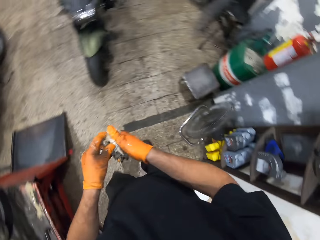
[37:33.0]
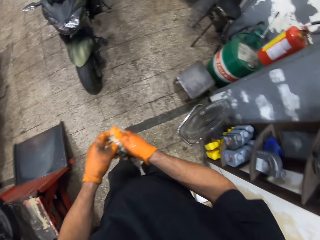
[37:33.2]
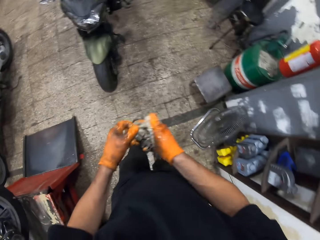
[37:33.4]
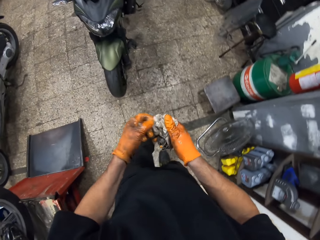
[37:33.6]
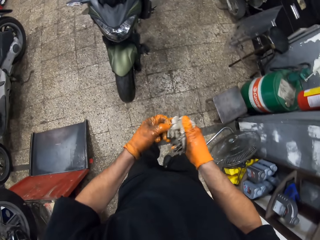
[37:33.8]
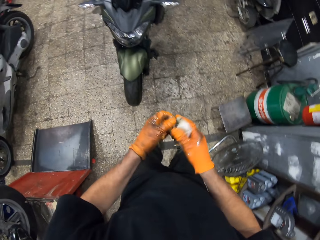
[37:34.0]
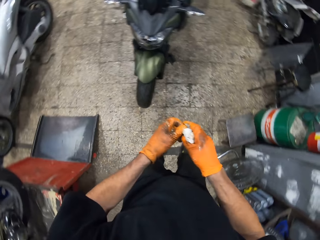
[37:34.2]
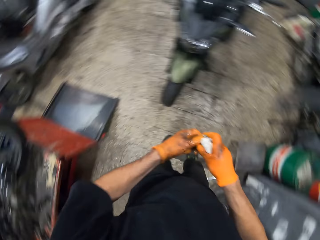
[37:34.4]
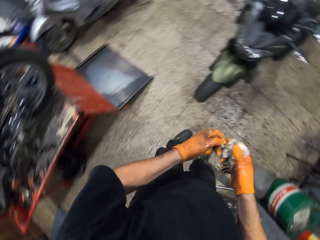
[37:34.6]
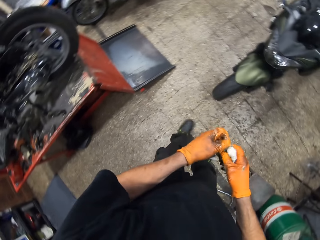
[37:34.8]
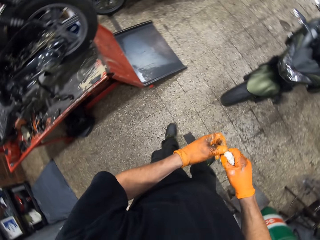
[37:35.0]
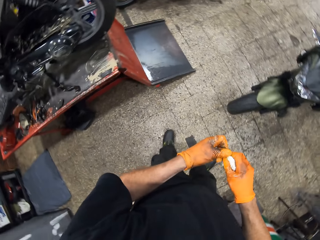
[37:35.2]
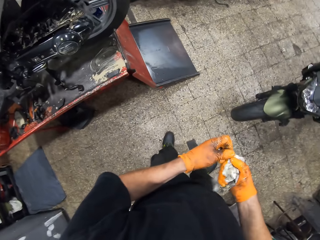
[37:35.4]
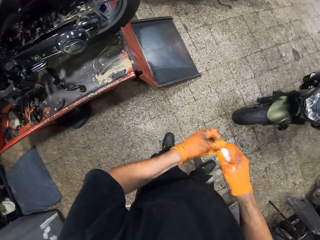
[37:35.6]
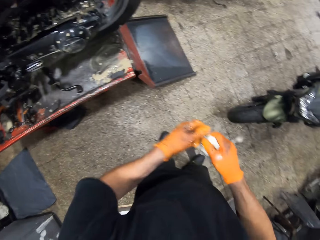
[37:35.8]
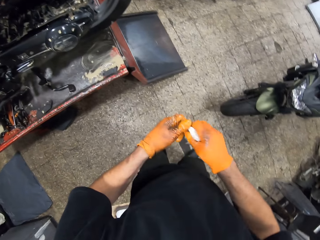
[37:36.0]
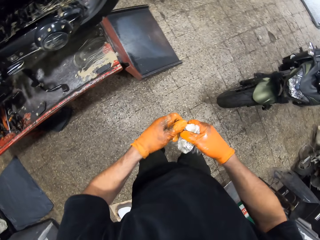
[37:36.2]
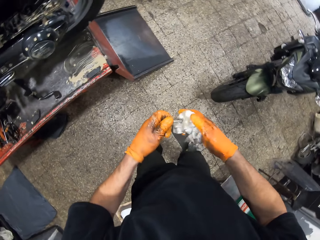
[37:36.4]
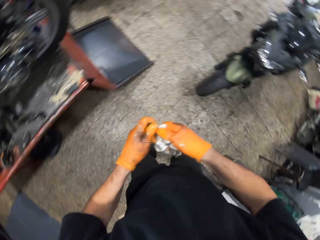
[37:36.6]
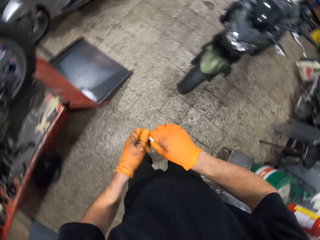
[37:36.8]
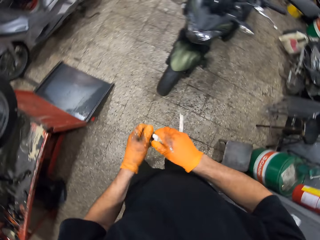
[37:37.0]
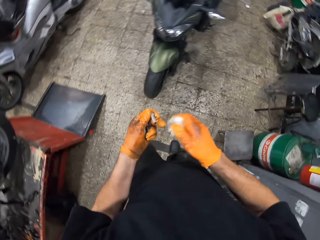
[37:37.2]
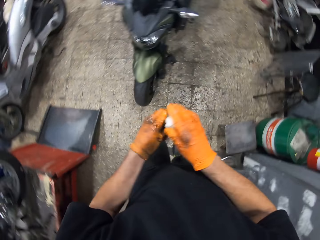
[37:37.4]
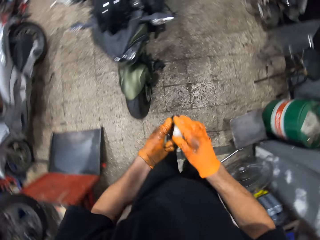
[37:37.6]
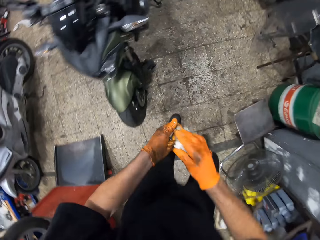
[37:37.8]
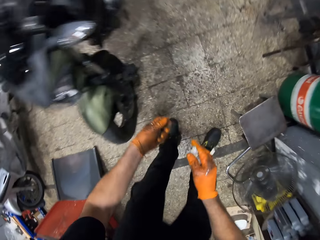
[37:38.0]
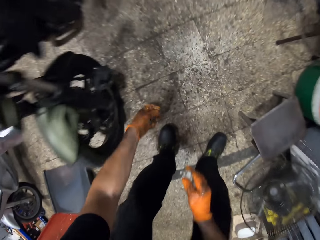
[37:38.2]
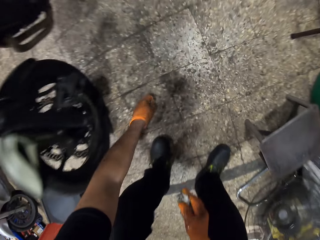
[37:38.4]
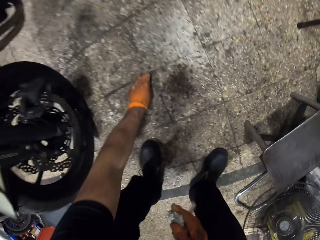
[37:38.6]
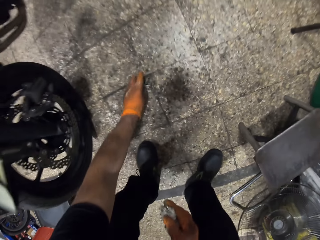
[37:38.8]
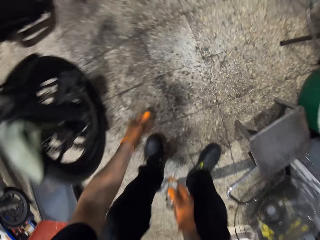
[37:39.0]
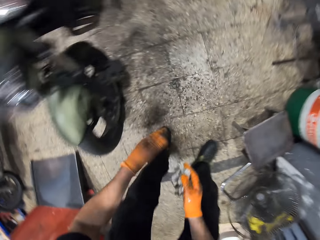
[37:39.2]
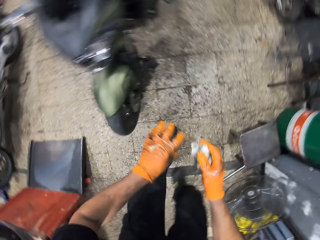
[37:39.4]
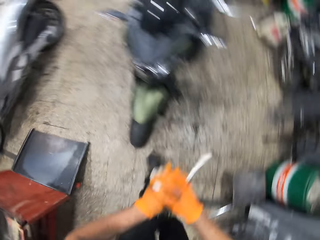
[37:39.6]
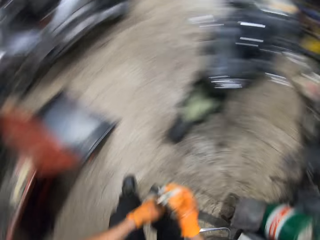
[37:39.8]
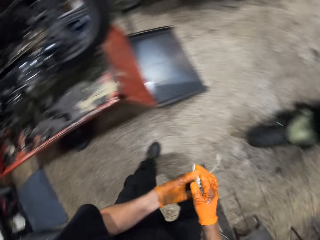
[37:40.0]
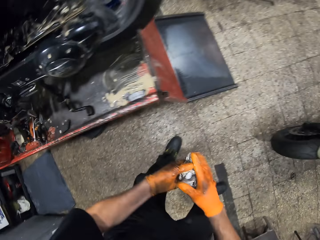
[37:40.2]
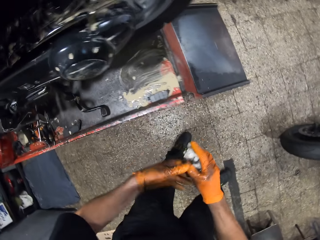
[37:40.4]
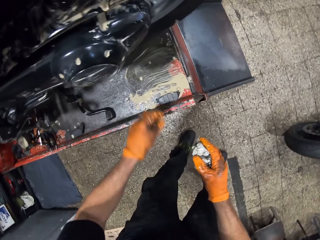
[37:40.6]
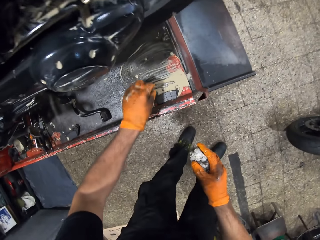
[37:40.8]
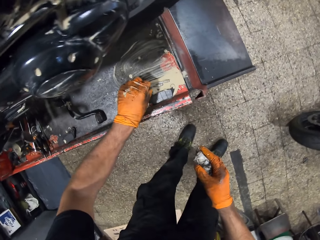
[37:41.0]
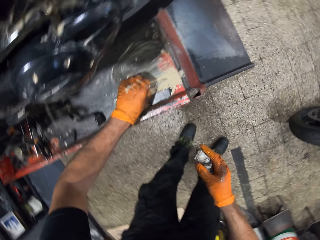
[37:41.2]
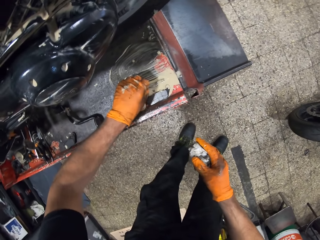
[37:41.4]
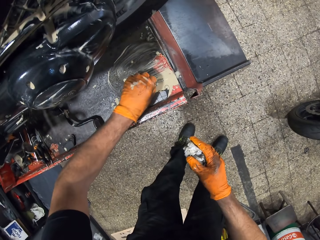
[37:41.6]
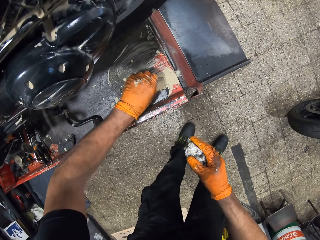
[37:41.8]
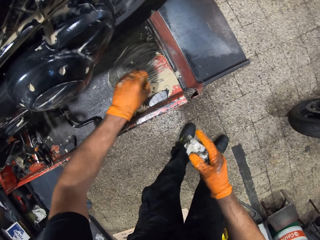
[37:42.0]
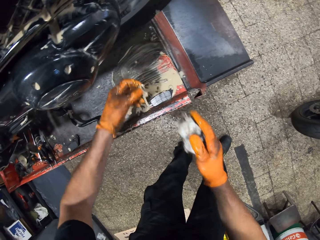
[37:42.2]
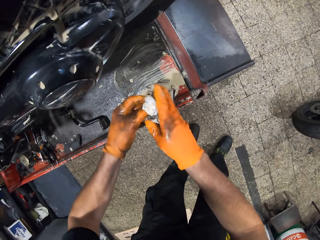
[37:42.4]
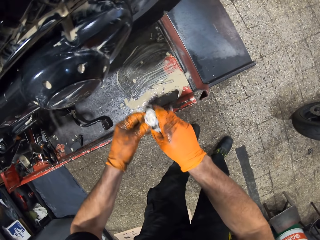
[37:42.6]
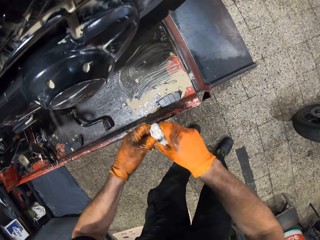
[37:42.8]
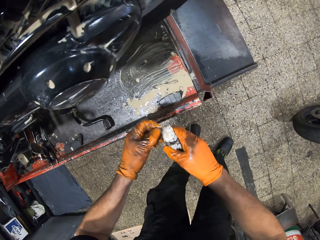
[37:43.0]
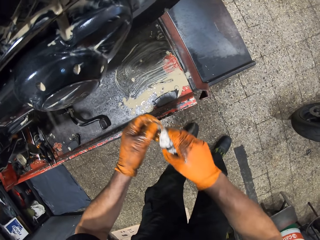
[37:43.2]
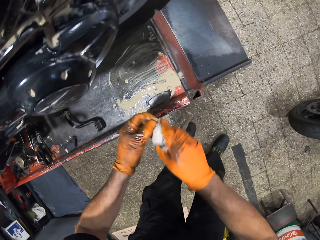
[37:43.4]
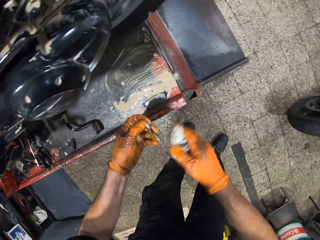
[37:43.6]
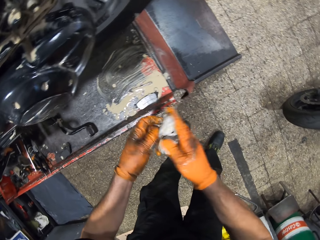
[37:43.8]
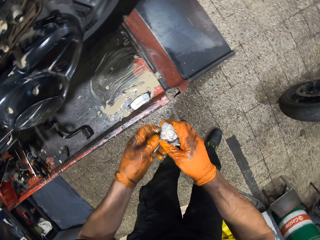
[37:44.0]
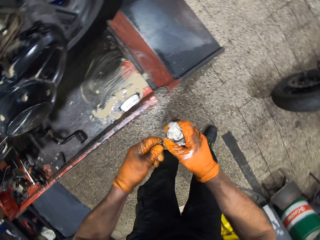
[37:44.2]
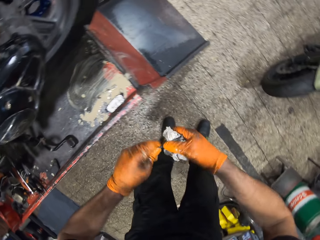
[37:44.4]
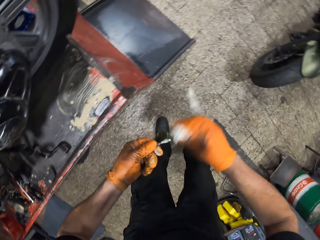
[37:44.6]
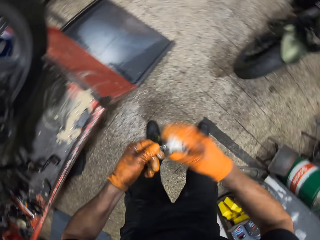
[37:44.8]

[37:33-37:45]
The camera wearer turns around. He drops the nails on the ground with his gloved left hand. He cleanses both gloved hands with the cloth in his gloved hands. He picks a nail on the workshop lift table with his gloved left hand. He cleanses the nail in his gloved left hand with the cloth in his gloved right hand.

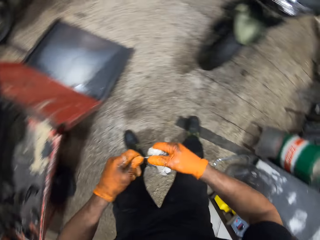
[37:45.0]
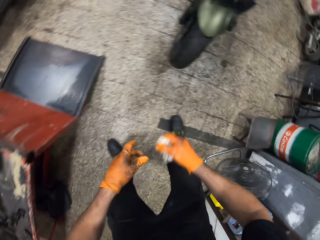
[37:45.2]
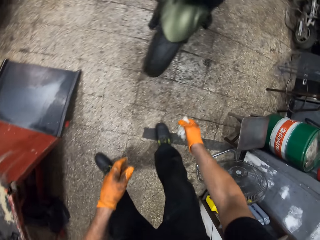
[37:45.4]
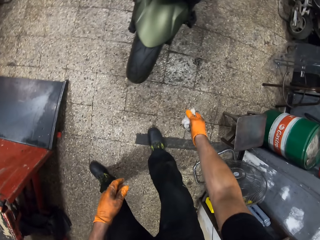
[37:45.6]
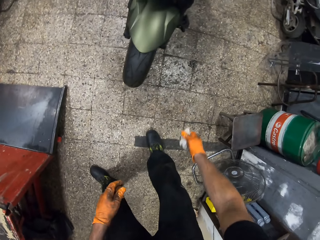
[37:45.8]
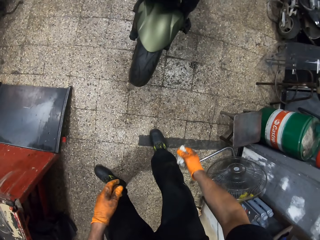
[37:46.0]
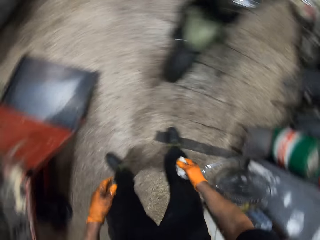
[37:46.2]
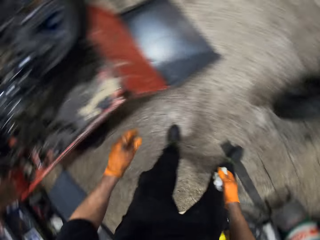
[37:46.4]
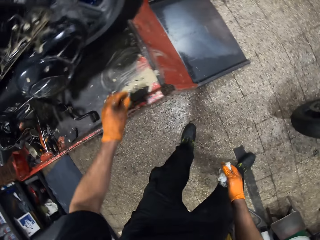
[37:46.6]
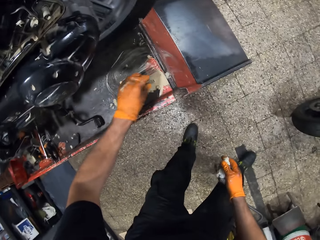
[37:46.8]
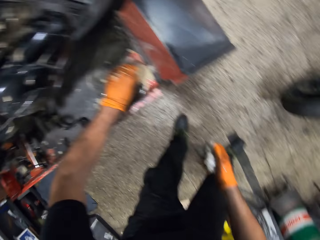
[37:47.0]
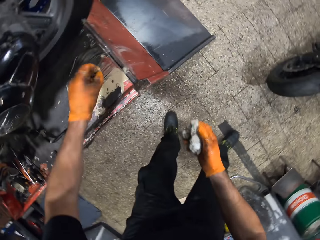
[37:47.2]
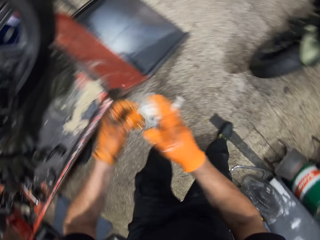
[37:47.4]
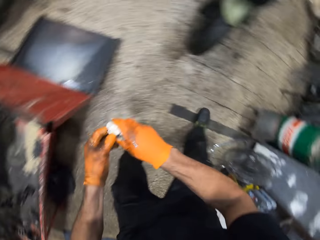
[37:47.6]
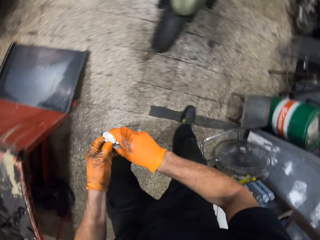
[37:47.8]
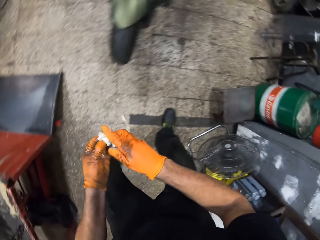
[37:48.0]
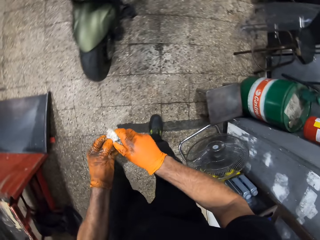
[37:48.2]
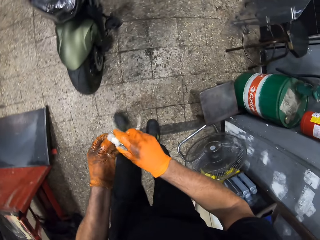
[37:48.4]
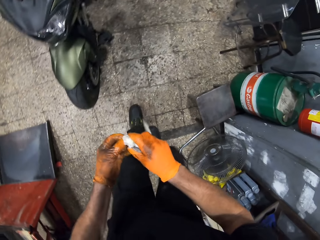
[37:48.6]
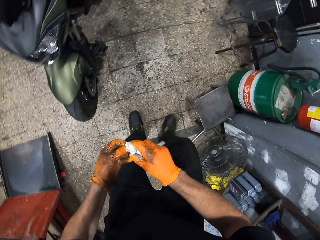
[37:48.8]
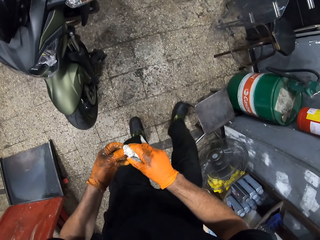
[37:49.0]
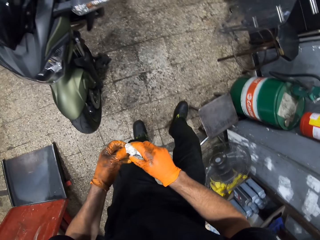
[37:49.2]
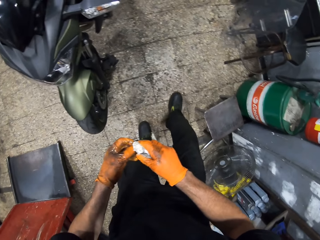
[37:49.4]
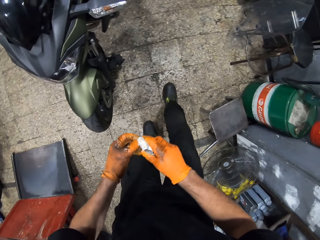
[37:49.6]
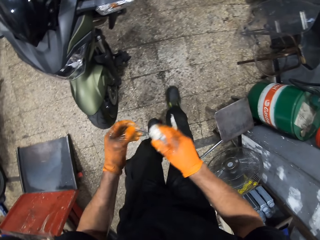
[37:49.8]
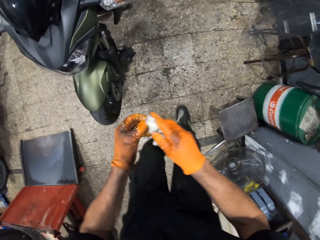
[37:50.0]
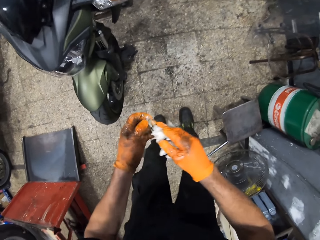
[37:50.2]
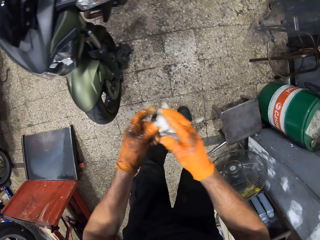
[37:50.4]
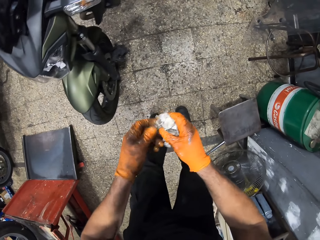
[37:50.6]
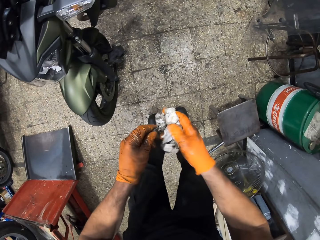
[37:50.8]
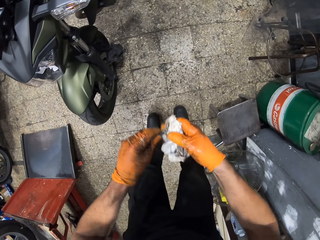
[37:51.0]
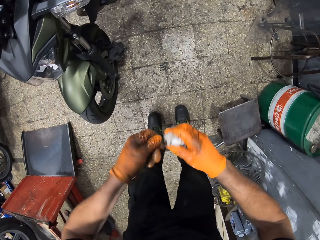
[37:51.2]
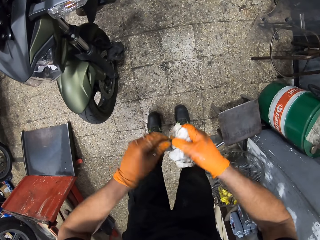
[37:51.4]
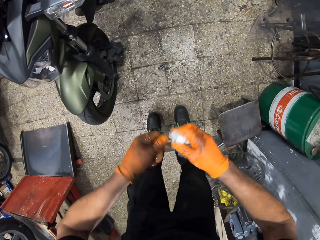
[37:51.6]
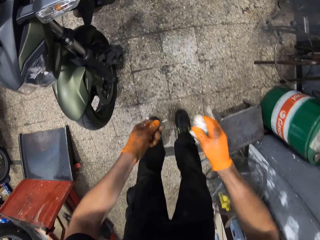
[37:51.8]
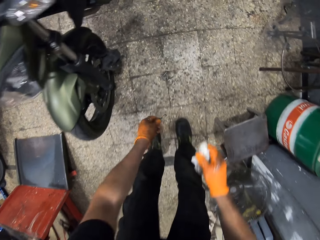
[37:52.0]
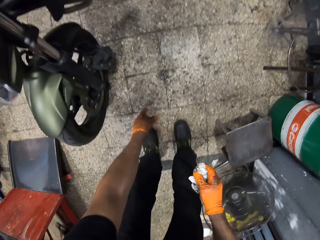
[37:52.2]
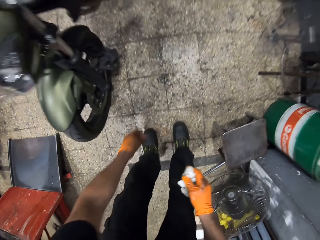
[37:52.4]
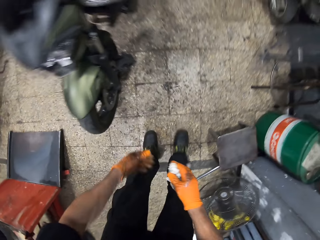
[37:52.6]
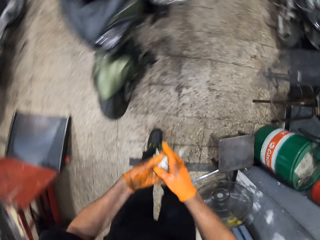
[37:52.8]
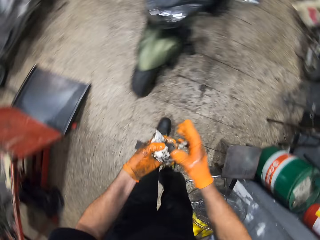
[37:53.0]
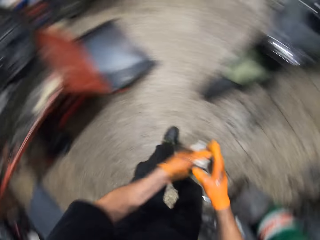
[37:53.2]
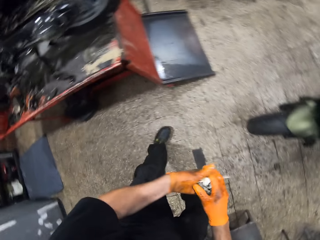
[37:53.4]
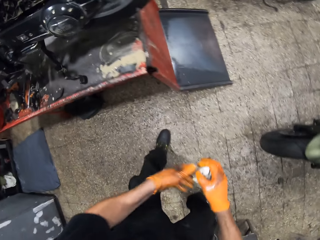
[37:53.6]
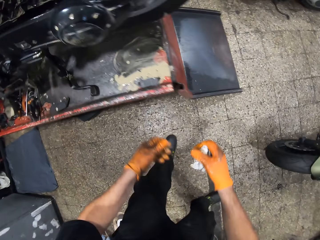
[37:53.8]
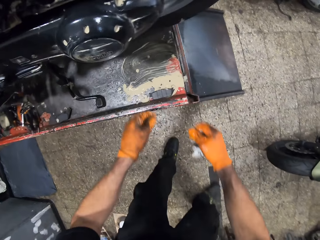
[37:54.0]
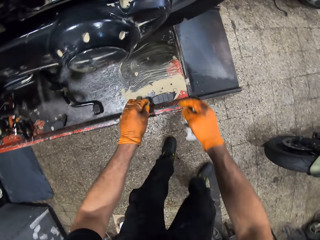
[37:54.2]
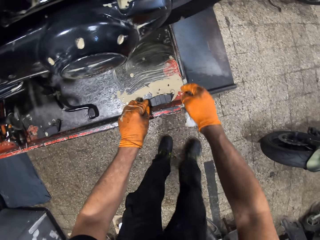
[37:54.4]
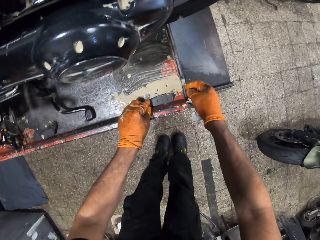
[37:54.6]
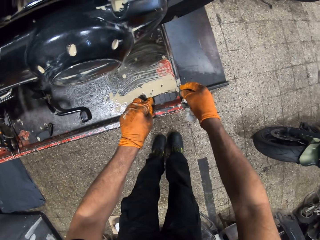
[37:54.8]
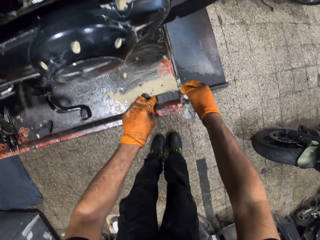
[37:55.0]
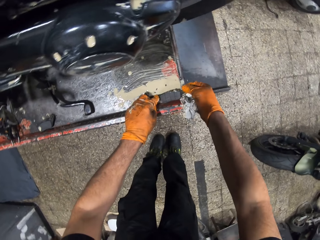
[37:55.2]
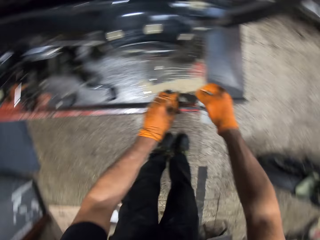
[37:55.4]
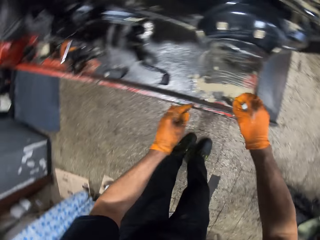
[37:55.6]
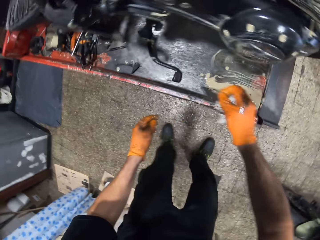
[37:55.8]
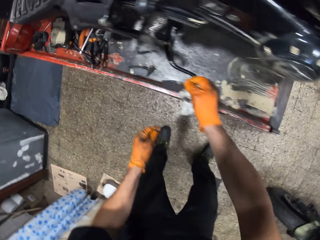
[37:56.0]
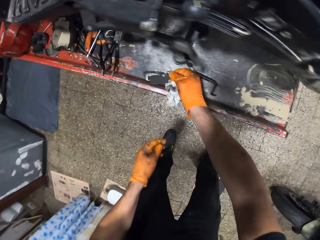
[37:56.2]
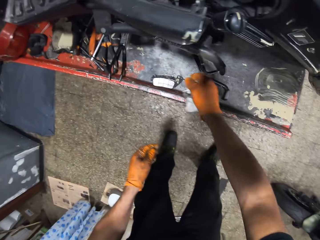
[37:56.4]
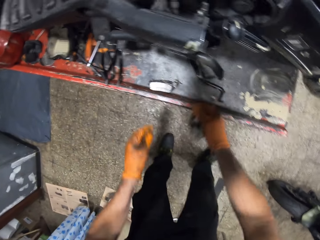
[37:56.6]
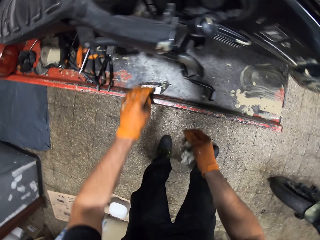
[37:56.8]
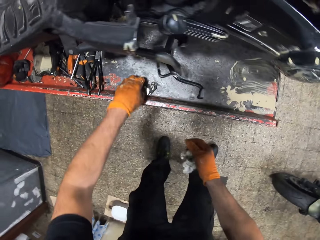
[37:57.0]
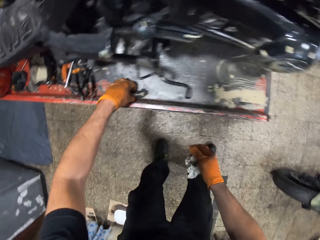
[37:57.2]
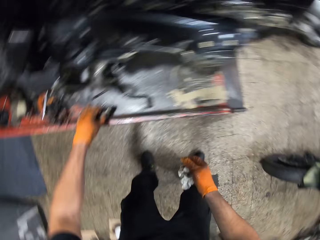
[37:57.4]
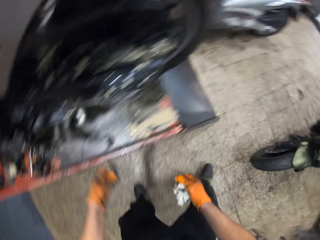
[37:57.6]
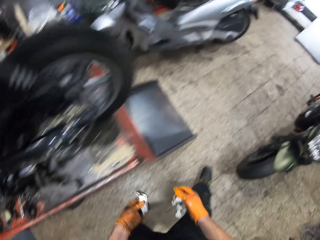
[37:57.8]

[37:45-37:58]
The camera wearer drops the nail on the ground with his gloved right hand. He picks a nail on the workshop lift table with his gloved left hand. He cleanses the nail in his gloved left hand with the cloth in his gloved right hand. He moves the nails on the ground with his right leg. He drops the nail on the ground with his gloved right hand. He turns around. He picks an iron on the workshop lift table with his gloved right hand. He drops the iron on the workshop lift table with his gloved right hand. He picks the iron on the workshop lift table with his gloved right hand.
